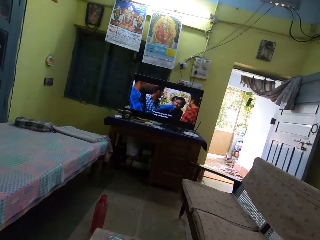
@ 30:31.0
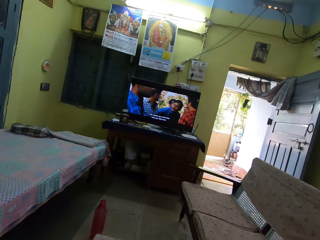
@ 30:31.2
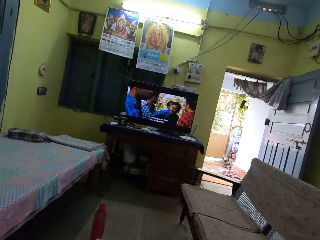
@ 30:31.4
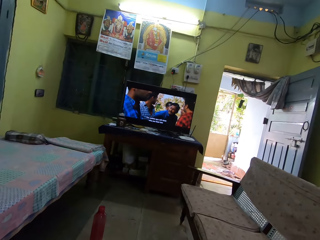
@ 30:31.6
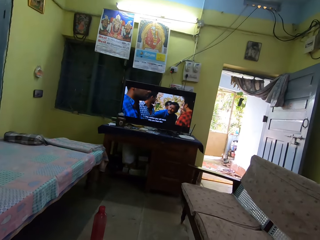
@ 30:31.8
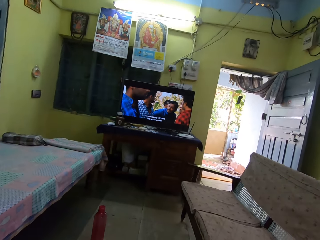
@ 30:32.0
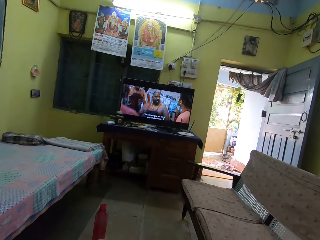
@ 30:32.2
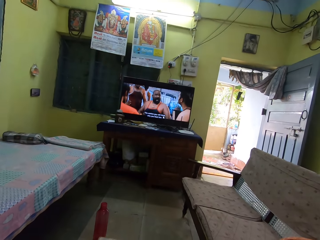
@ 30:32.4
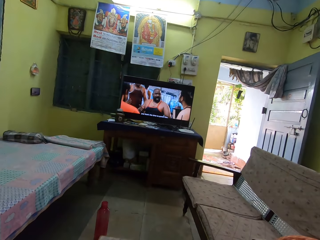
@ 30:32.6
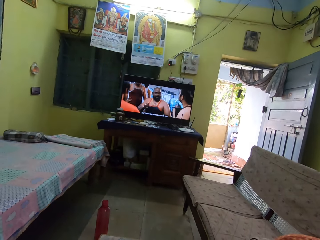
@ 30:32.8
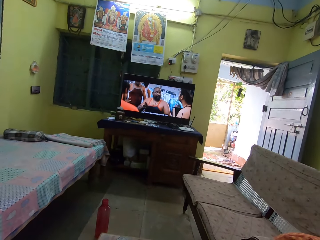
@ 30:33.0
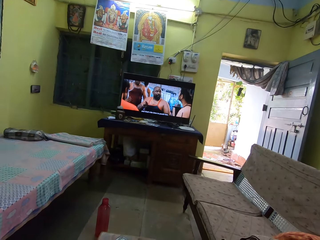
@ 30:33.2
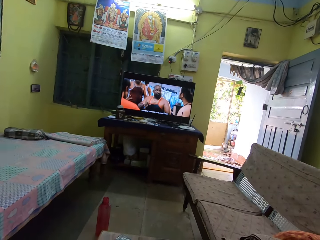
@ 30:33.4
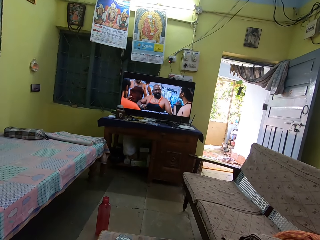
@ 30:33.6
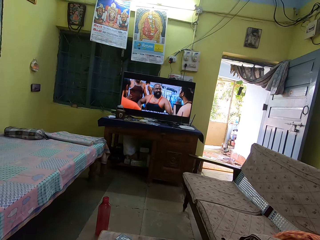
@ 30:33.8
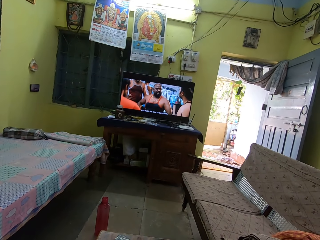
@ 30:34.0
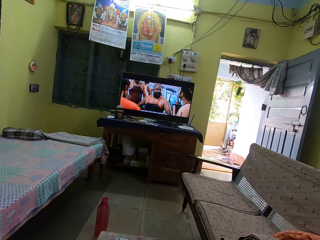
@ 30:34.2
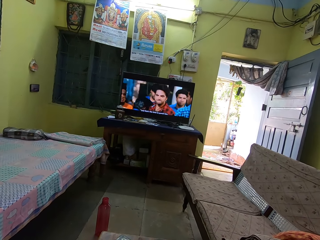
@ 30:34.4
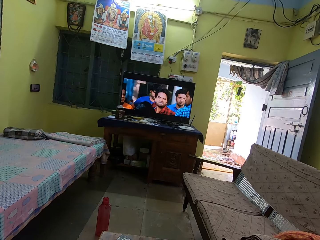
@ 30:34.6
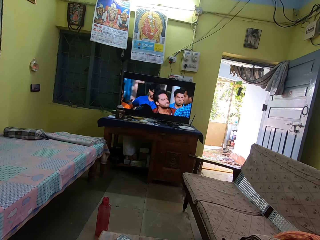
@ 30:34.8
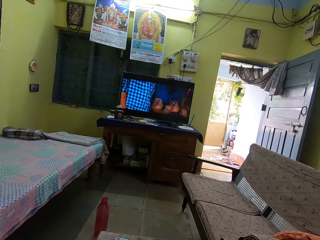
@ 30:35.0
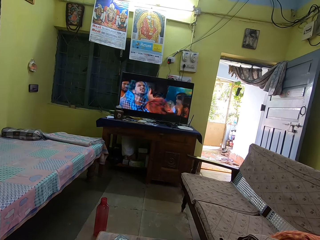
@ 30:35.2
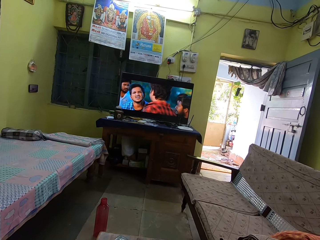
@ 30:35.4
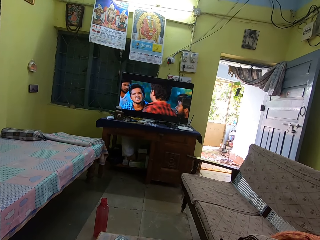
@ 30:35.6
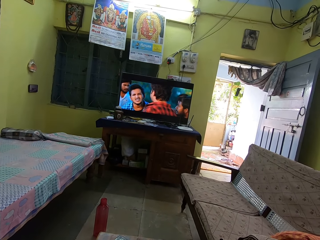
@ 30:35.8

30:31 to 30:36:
The camera wearer looks around.

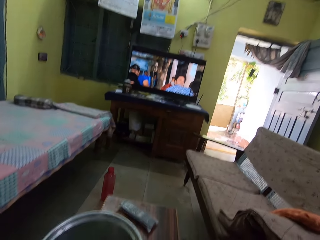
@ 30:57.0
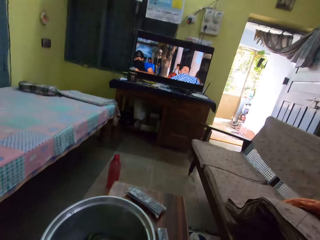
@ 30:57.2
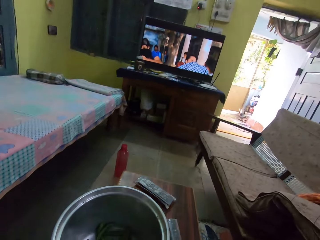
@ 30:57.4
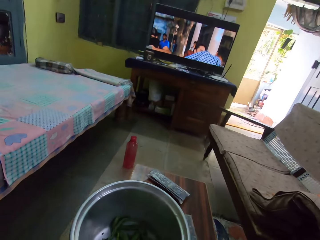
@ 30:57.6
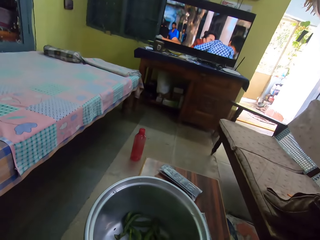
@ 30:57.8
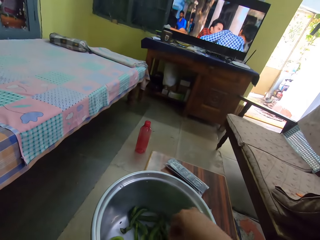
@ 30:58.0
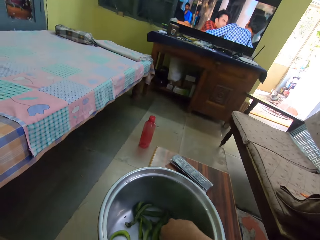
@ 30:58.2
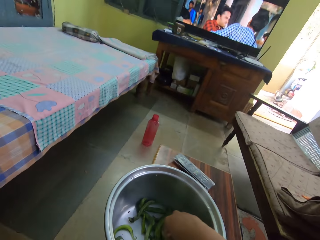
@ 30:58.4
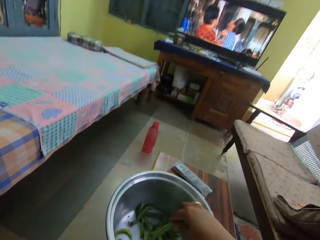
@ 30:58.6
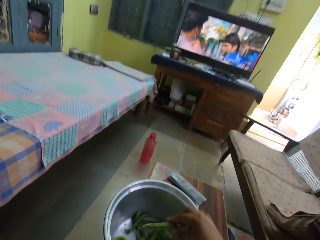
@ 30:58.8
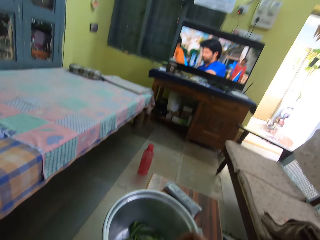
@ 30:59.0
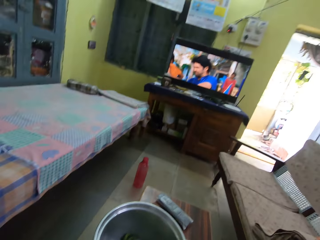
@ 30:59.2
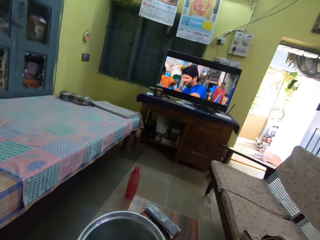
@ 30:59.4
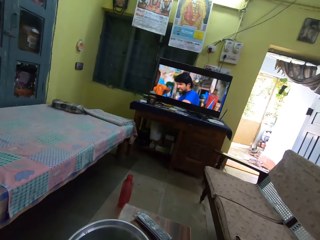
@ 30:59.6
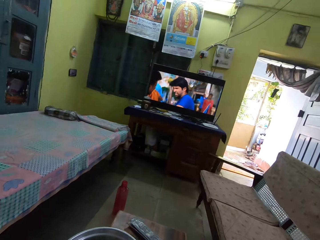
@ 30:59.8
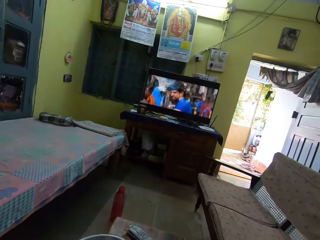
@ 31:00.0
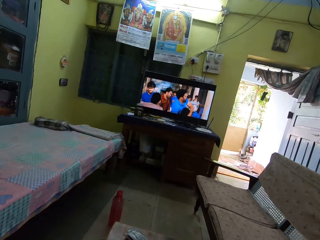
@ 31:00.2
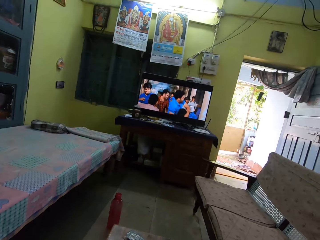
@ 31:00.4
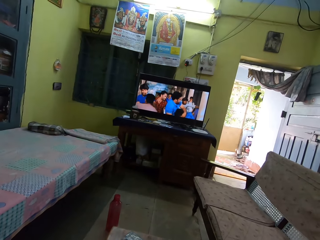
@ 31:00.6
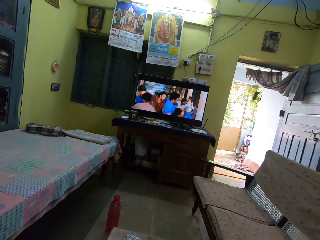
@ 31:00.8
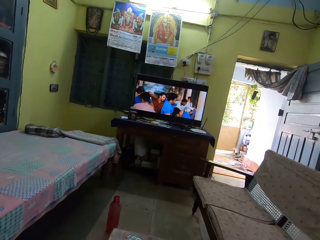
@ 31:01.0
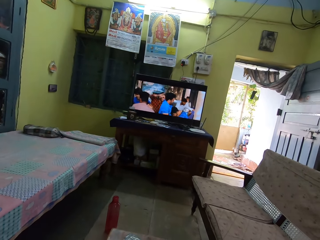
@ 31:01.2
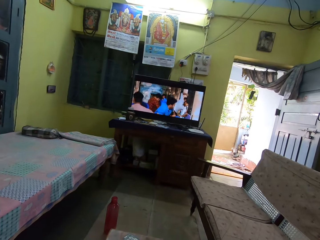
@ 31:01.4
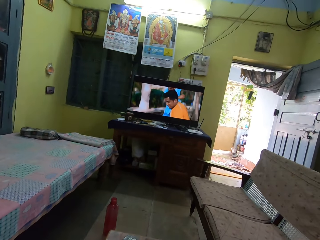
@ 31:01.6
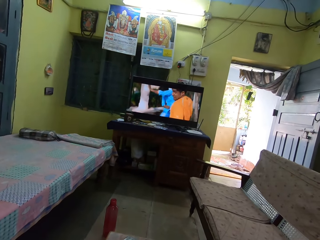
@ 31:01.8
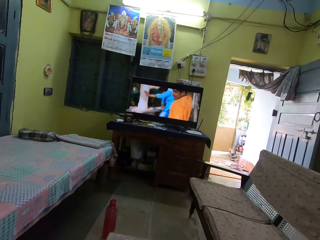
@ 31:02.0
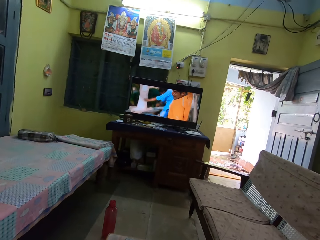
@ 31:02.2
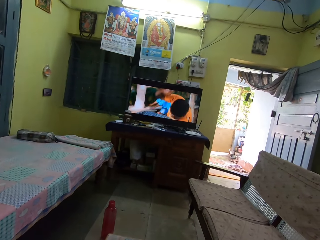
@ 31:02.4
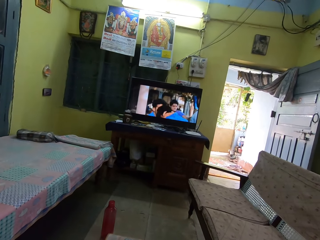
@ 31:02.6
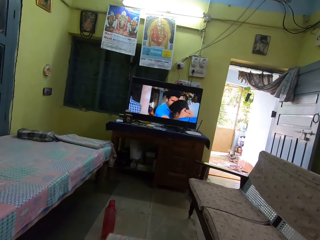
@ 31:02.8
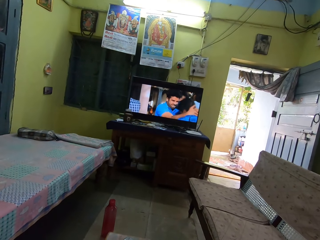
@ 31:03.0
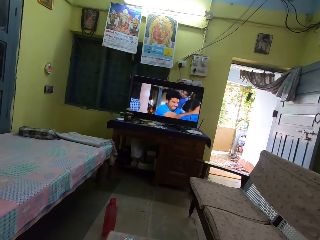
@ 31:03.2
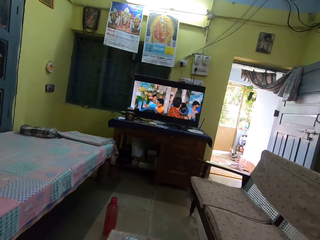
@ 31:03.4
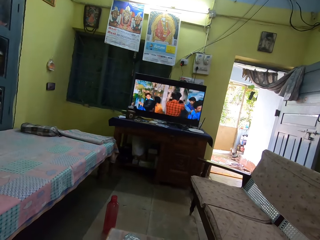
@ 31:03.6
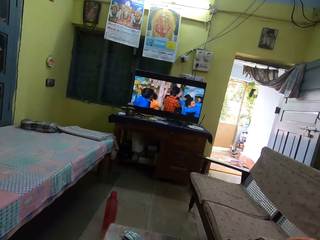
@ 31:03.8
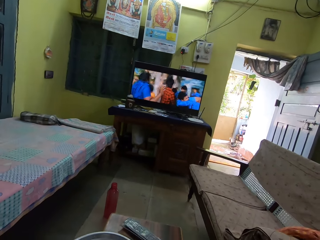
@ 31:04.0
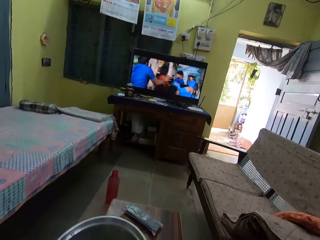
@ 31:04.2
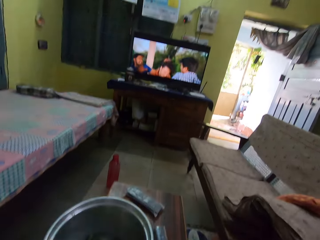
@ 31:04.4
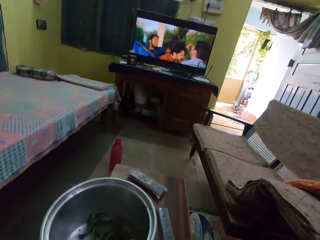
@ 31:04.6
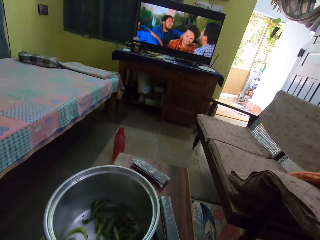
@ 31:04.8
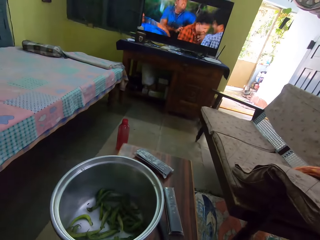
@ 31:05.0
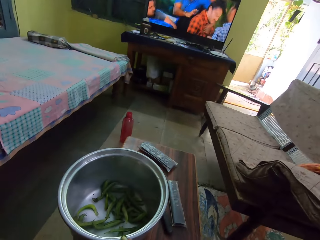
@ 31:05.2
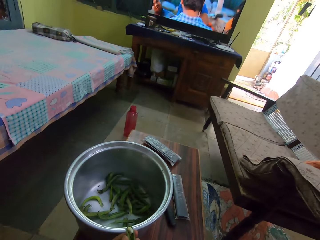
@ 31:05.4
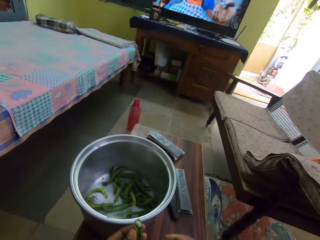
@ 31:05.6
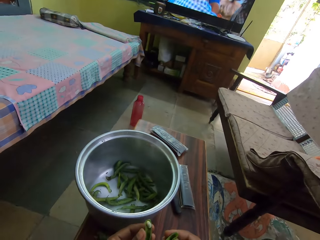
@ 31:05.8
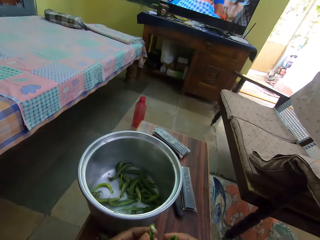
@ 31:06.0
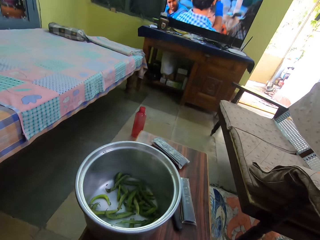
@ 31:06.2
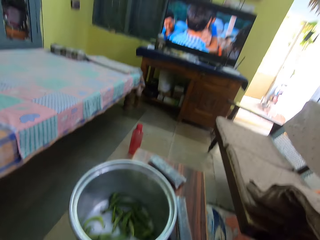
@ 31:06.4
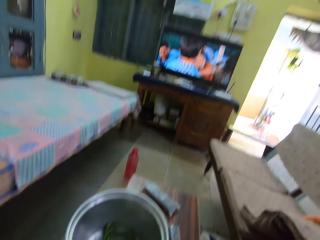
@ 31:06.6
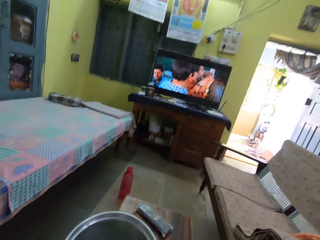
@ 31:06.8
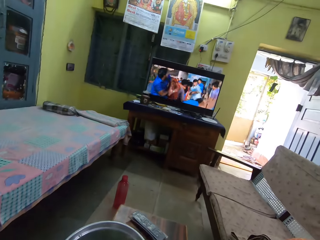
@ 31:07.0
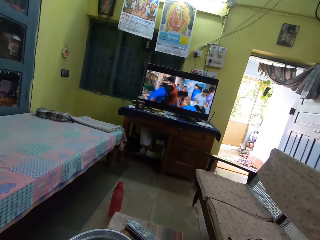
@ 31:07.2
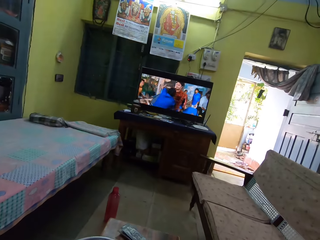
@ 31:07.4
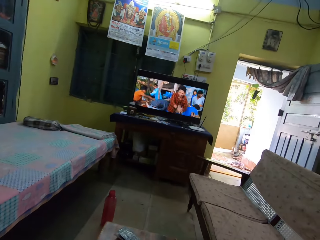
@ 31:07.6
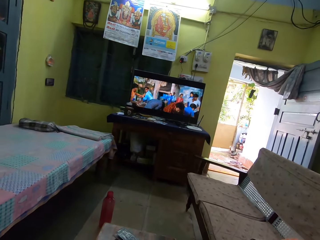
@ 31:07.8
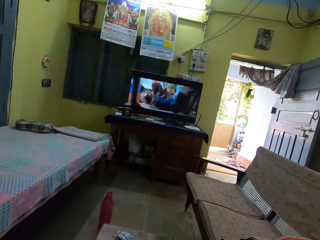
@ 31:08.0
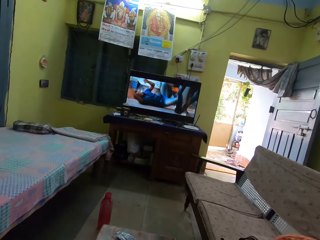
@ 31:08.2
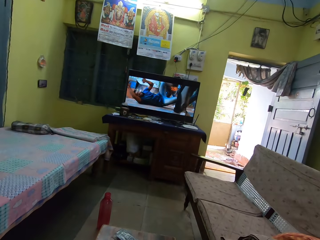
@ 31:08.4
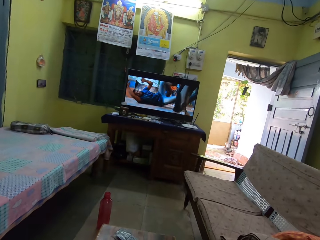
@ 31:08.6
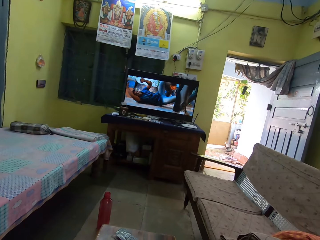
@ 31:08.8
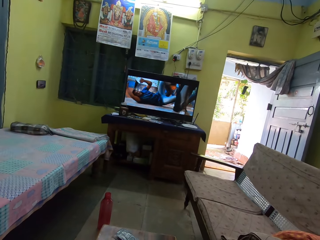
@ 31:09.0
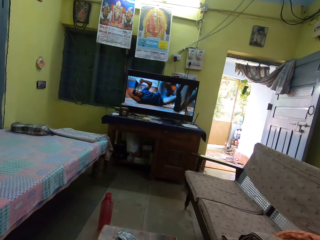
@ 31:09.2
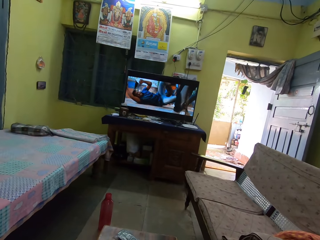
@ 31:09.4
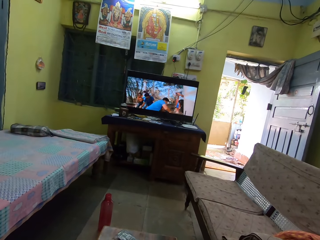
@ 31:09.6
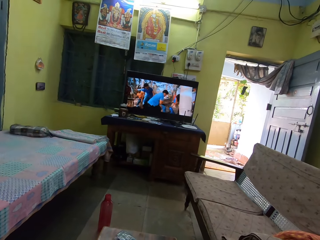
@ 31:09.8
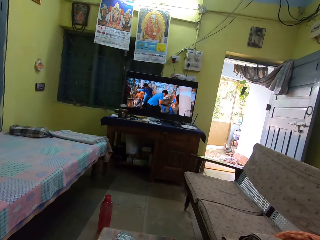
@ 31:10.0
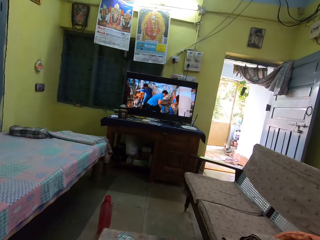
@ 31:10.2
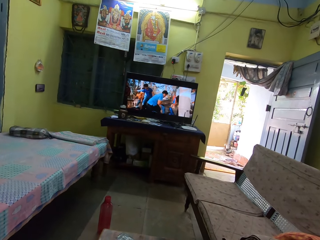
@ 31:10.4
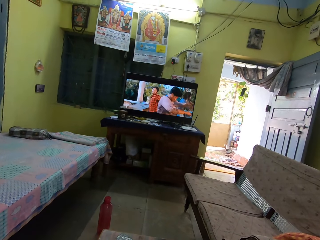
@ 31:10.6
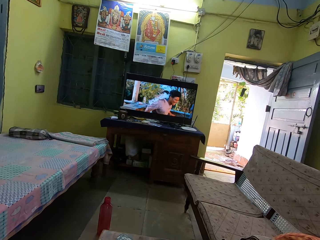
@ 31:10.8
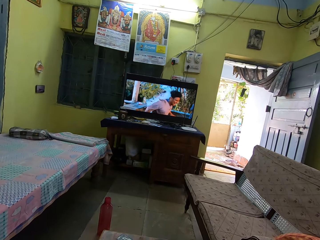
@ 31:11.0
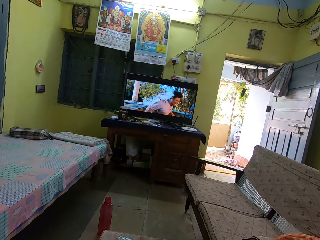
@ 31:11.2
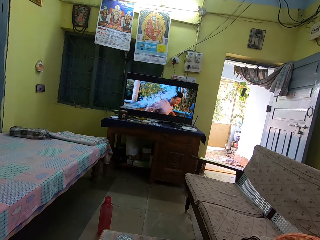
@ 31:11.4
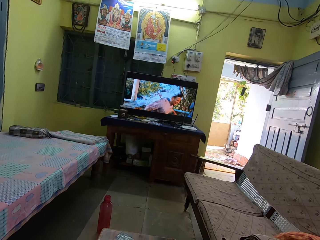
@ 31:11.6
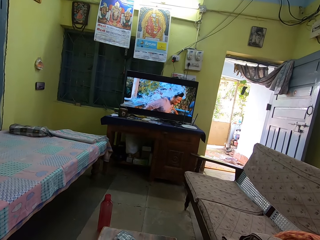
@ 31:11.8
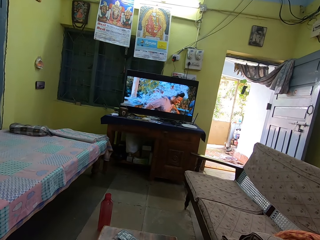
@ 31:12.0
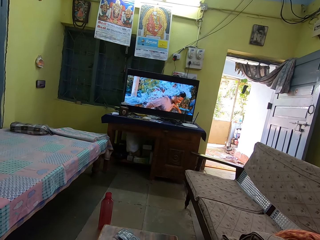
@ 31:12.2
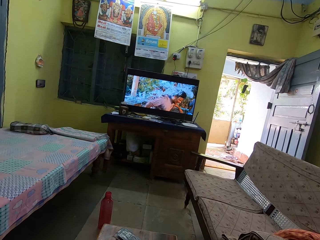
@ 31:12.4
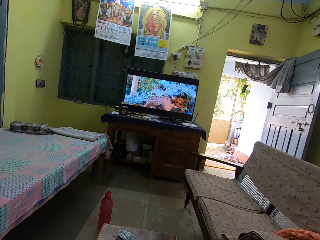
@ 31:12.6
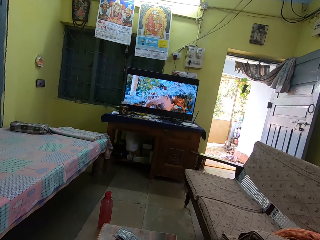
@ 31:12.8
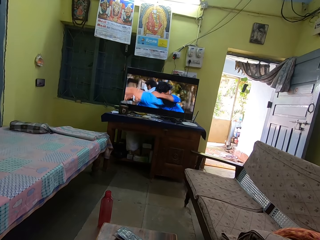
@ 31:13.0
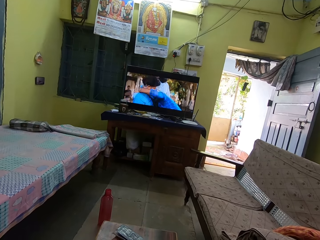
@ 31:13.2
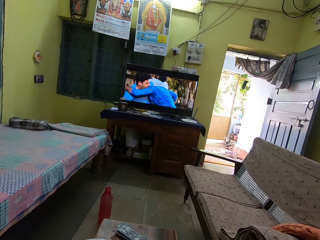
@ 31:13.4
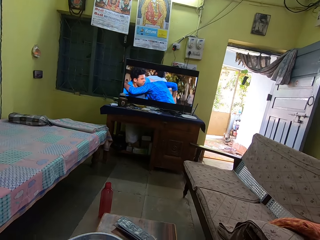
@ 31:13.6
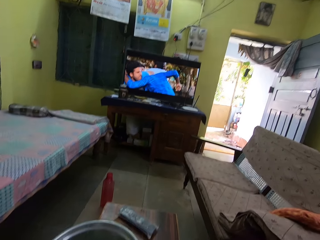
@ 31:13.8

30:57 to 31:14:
The camera wearer watches television. They pick a bean pod. They look around.
